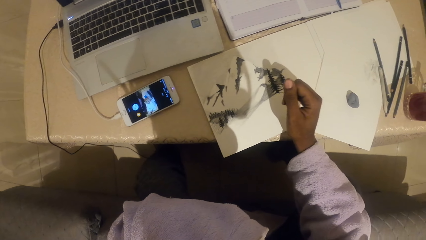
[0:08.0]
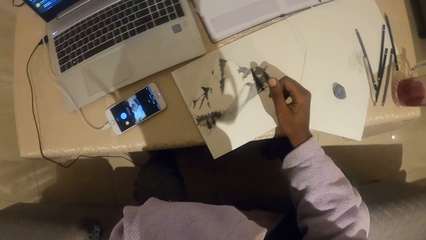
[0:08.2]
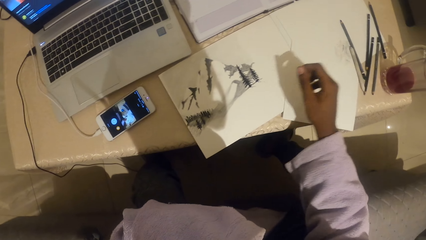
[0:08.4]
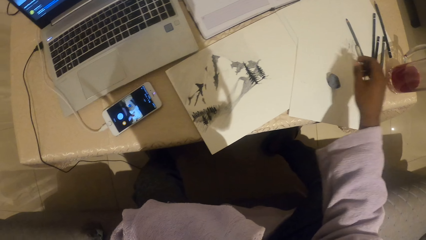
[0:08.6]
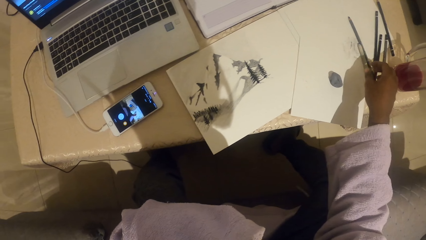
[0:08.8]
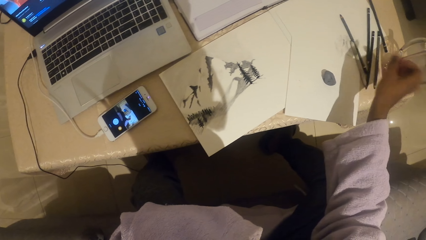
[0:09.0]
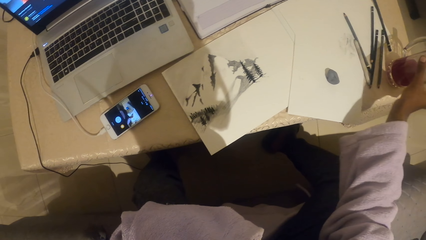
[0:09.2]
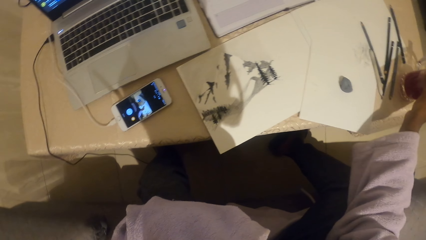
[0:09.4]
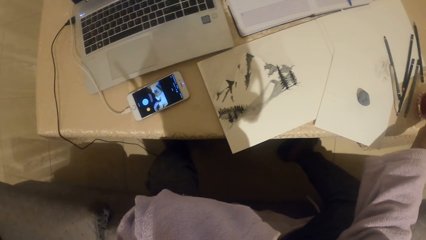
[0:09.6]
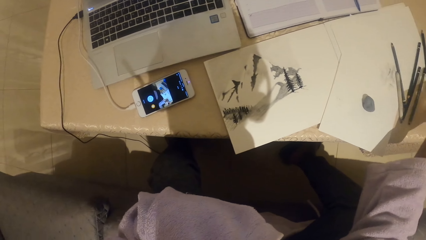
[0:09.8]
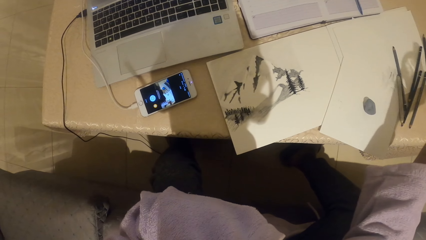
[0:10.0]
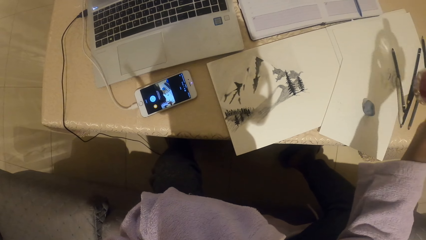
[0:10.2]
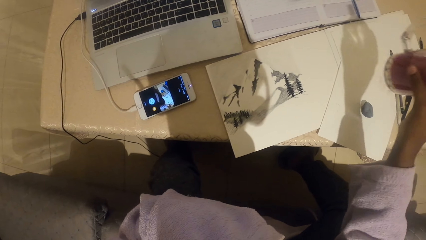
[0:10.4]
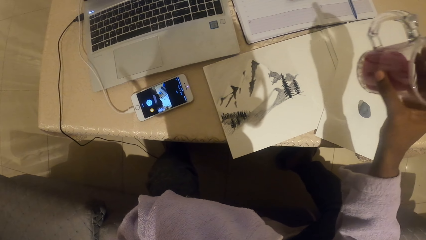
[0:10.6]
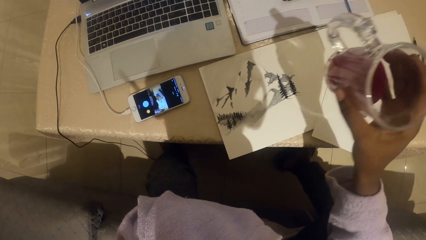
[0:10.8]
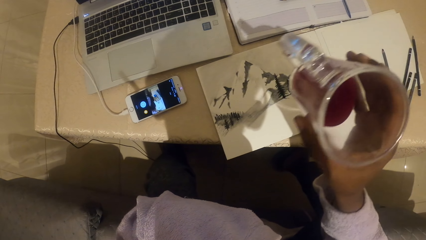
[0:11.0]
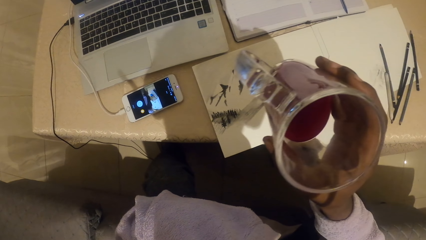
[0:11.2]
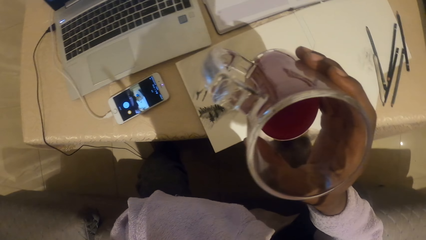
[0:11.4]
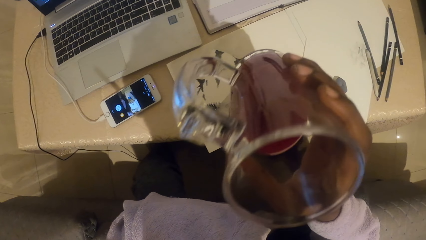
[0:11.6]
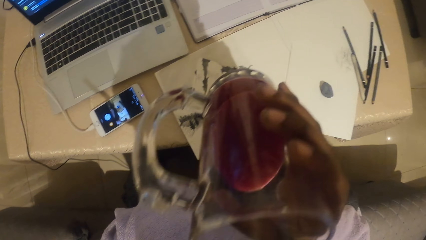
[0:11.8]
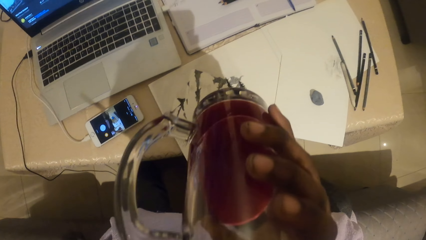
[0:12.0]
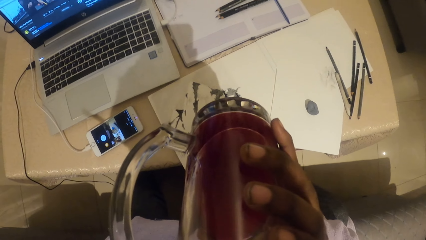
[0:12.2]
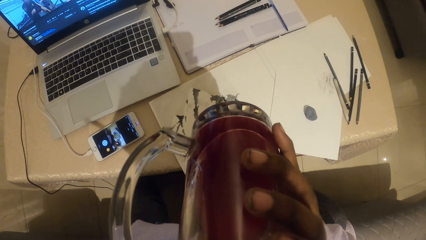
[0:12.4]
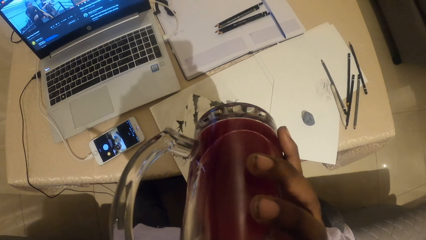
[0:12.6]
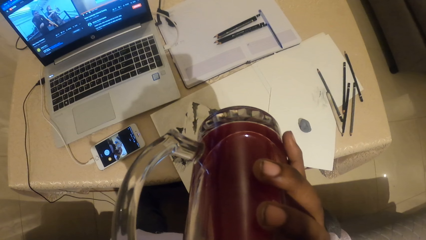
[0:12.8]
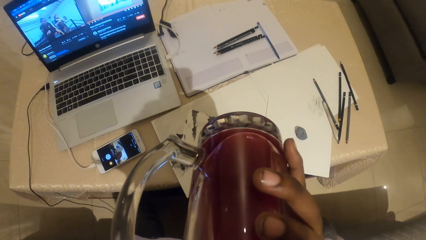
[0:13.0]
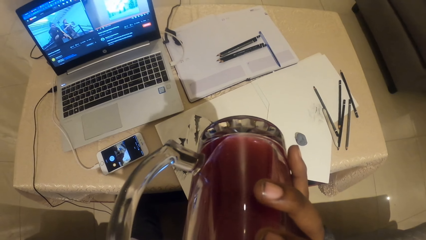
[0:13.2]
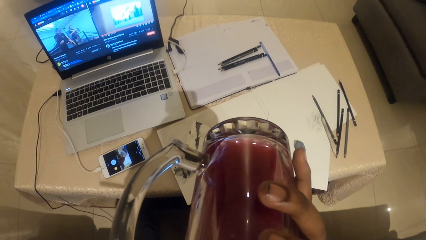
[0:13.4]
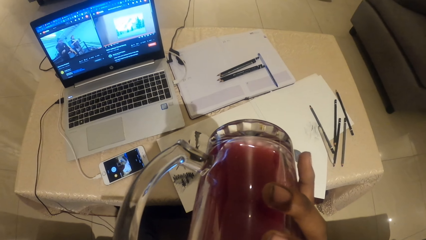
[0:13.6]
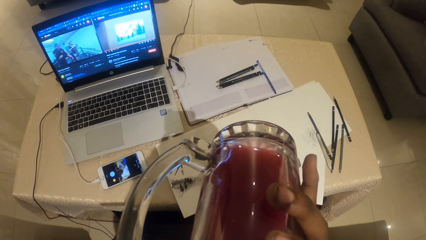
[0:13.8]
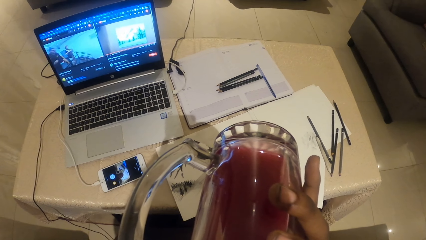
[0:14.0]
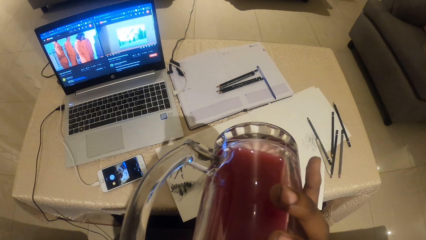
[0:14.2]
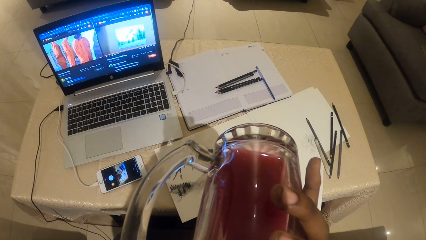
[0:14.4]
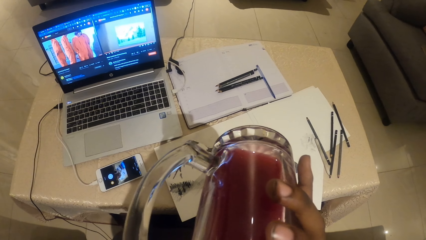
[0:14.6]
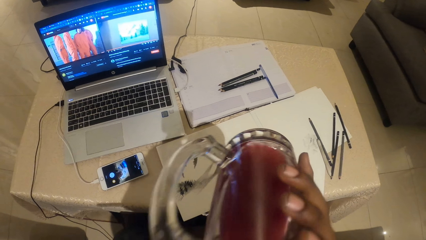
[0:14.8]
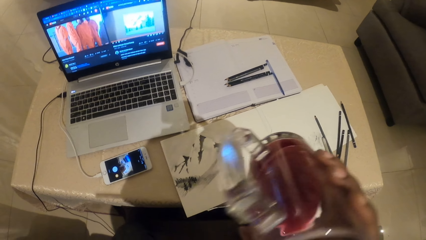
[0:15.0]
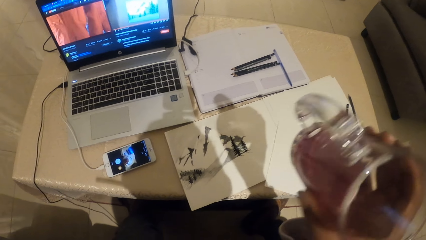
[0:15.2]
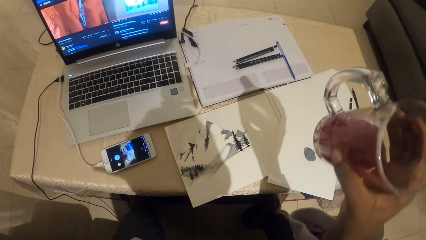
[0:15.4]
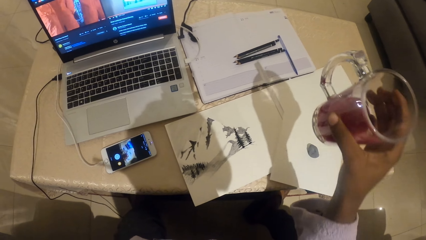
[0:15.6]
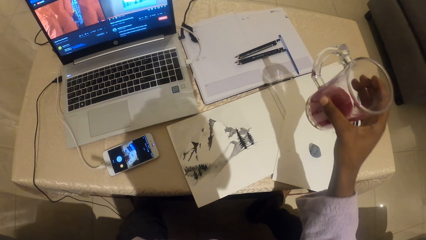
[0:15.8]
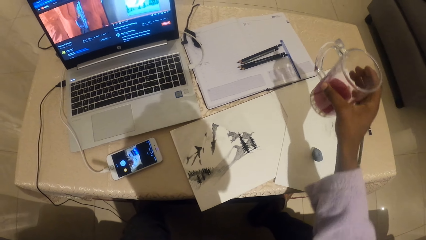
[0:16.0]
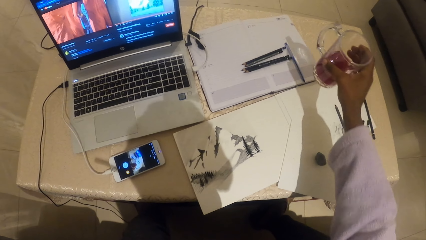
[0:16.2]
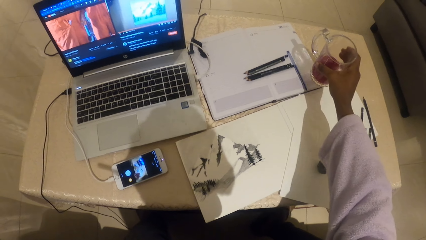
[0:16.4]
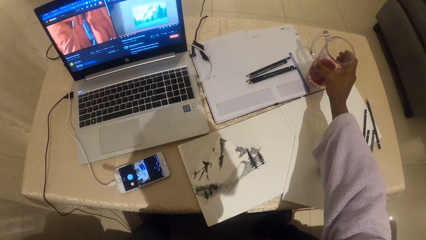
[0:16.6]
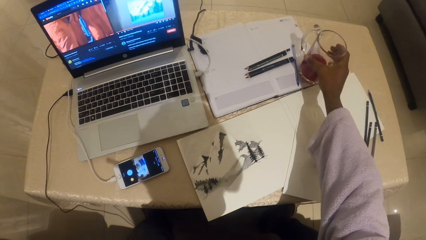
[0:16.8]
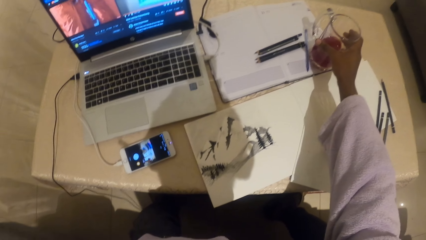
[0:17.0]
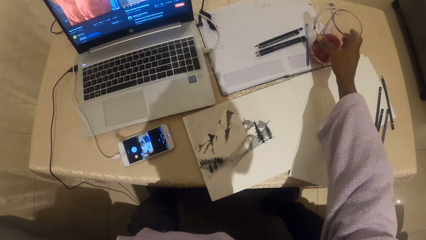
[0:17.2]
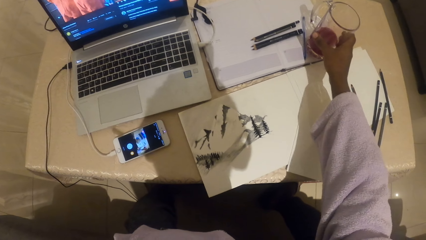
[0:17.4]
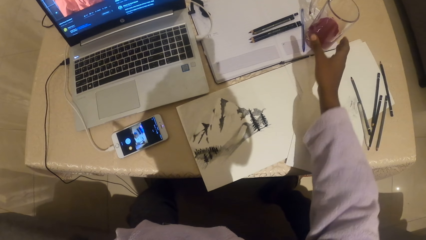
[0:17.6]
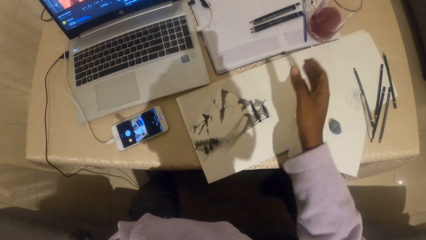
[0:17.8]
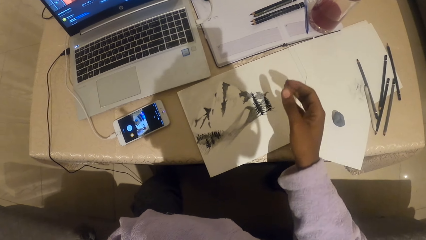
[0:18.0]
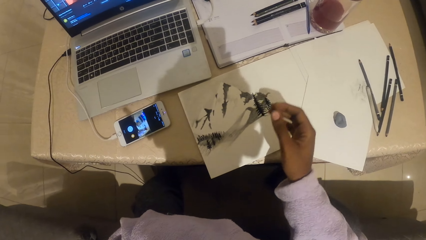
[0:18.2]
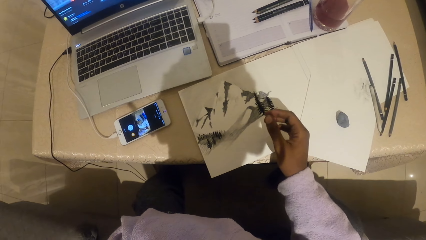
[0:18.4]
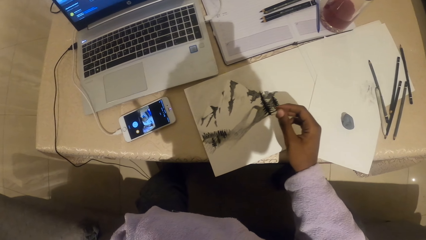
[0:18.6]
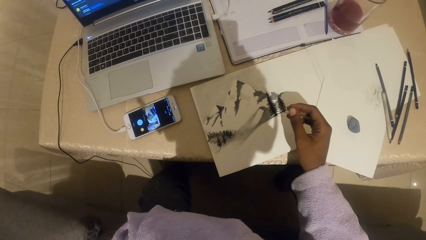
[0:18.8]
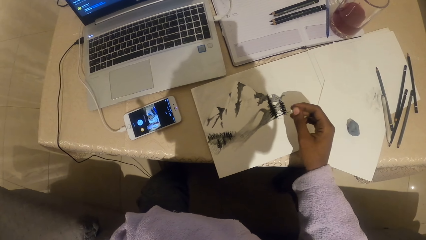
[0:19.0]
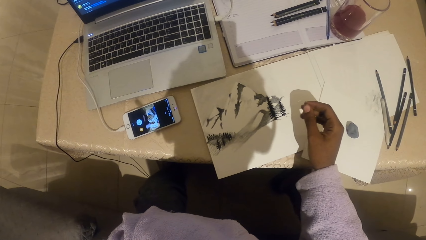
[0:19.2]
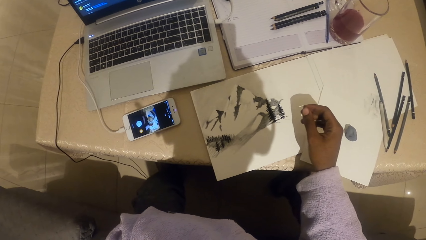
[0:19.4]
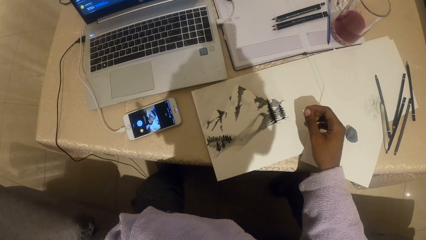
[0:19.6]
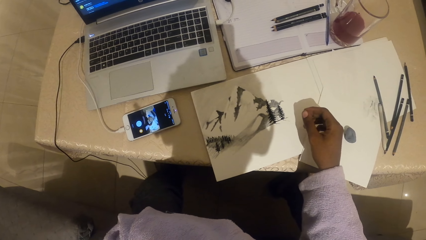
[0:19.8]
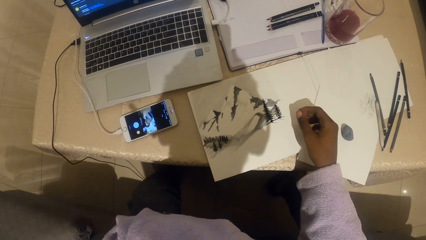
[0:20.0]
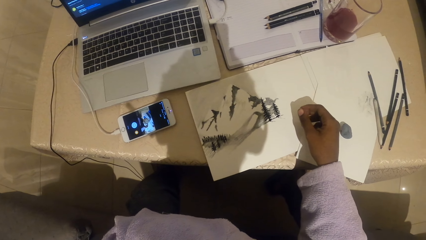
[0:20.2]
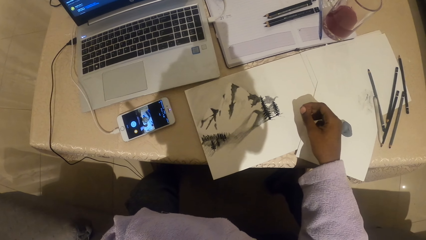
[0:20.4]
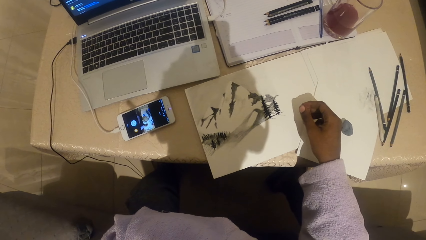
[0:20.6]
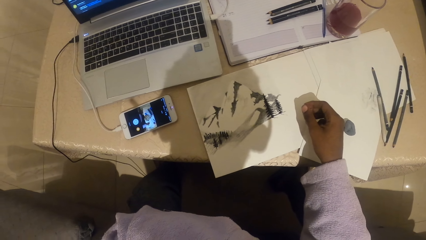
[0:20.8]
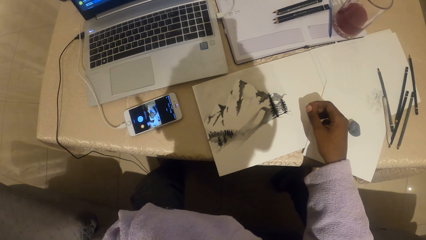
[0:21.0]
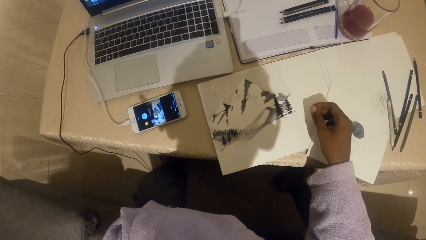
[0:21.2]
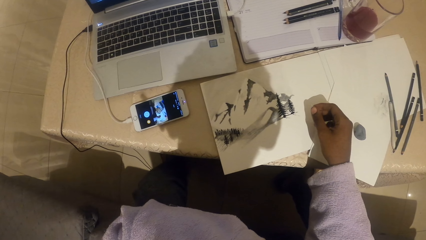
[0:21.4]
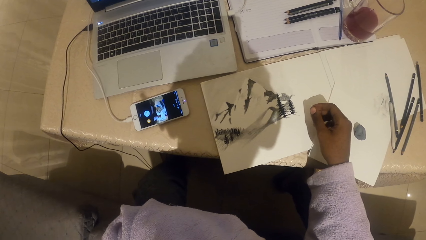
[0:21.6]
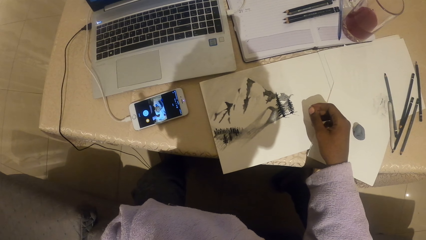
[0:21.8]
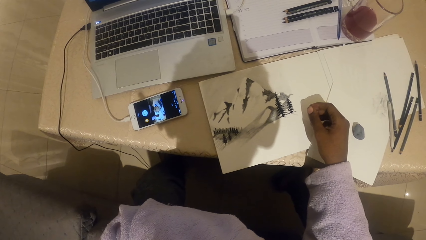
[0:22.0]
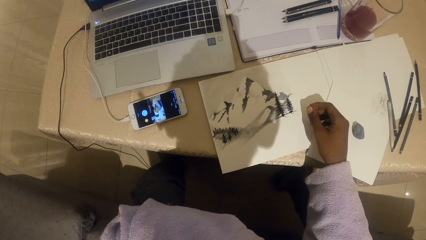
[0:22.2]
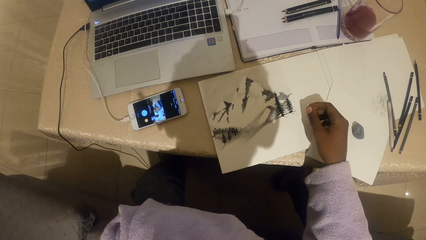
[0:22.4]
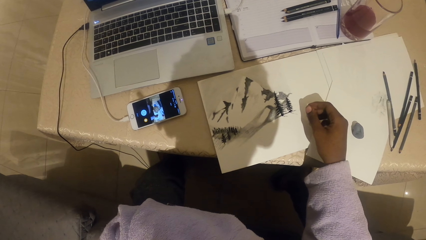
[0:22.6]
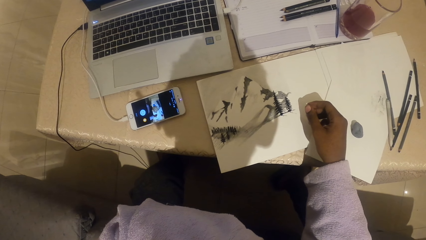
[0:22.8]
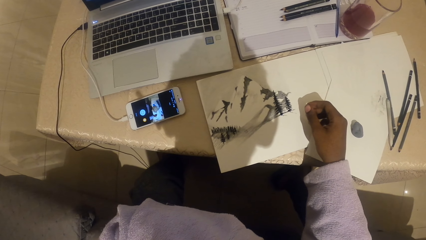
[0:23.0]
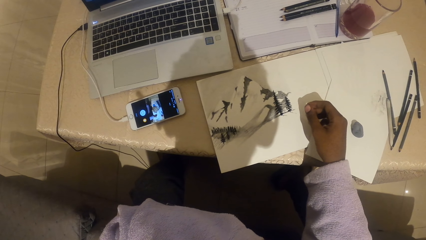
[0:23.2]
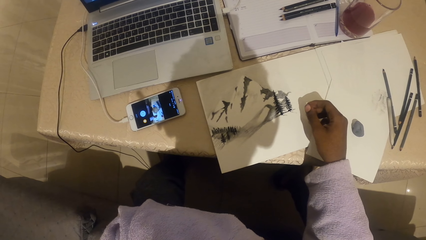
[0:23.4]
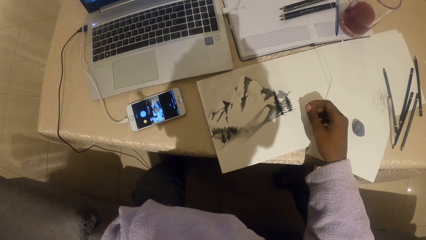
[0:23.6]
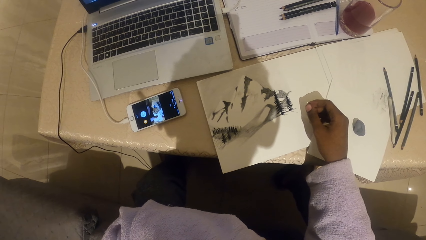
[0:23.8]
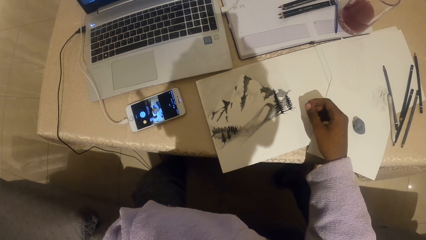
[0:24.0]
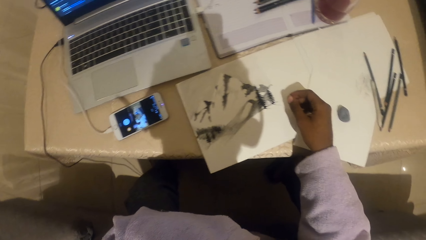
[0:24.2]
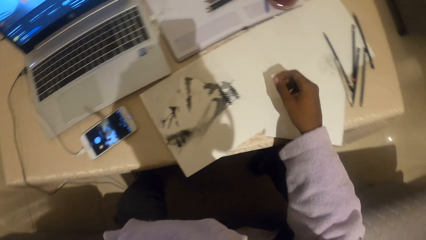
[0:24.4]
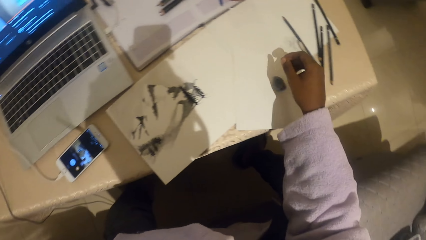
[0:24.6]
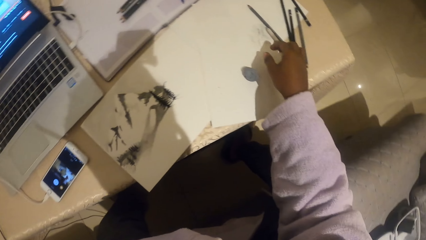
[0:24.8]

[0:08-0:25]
The camera wearer picks the glass. They hold the glass of a drink. They drink the wine. They put the glass on the table. They look around.
